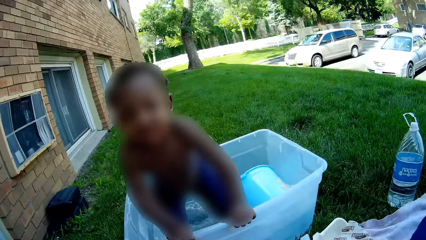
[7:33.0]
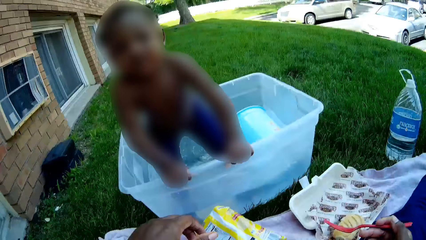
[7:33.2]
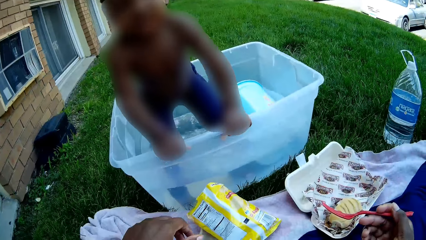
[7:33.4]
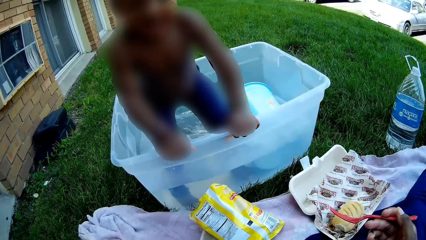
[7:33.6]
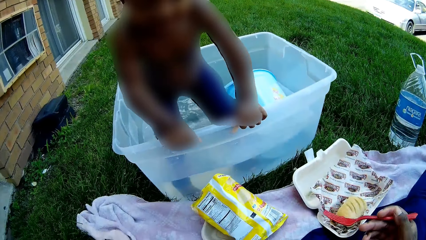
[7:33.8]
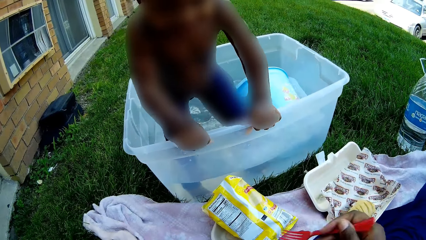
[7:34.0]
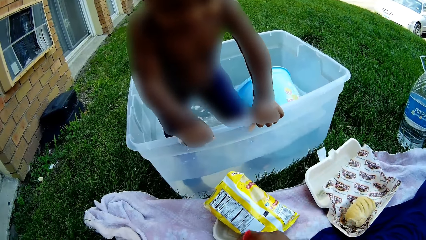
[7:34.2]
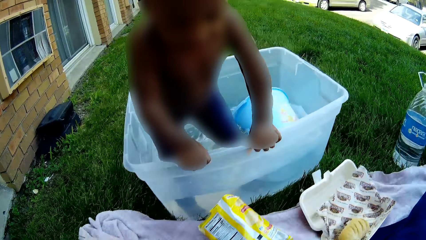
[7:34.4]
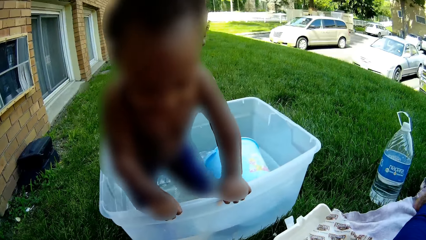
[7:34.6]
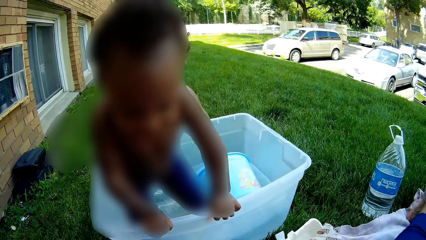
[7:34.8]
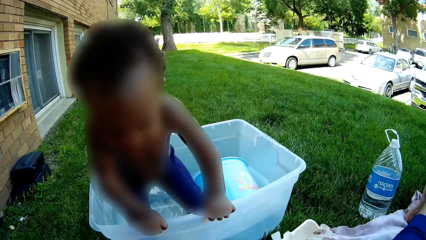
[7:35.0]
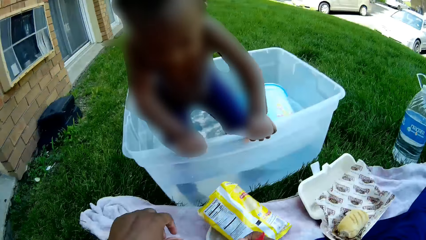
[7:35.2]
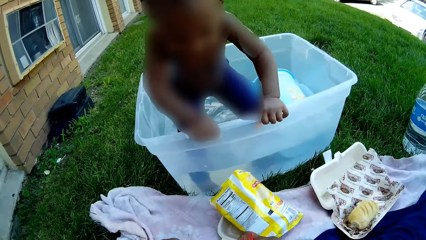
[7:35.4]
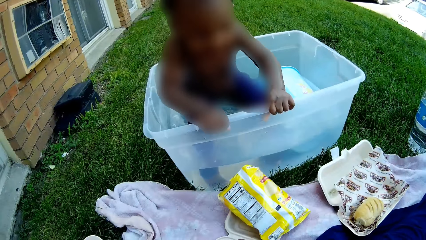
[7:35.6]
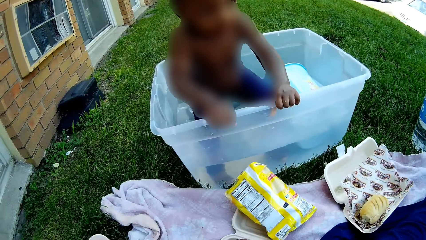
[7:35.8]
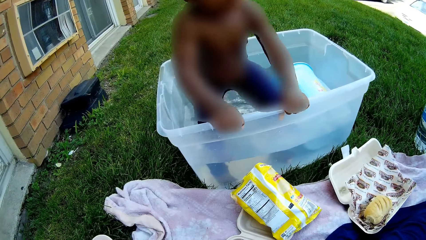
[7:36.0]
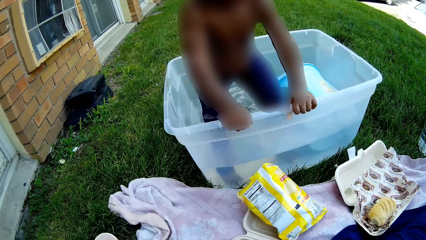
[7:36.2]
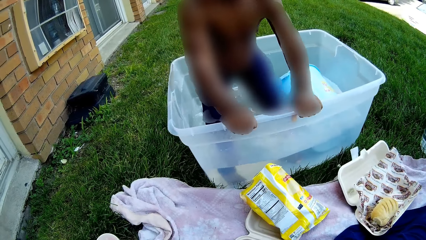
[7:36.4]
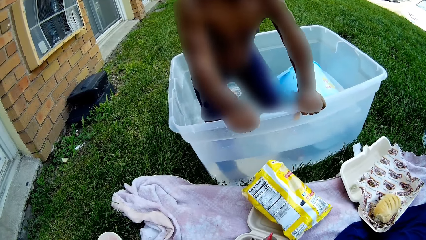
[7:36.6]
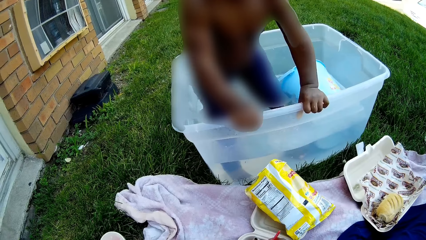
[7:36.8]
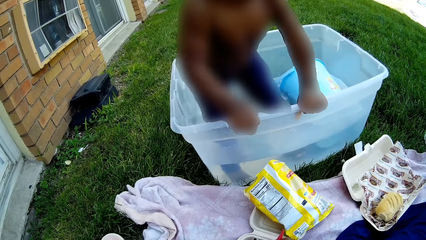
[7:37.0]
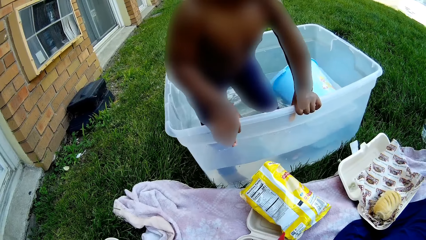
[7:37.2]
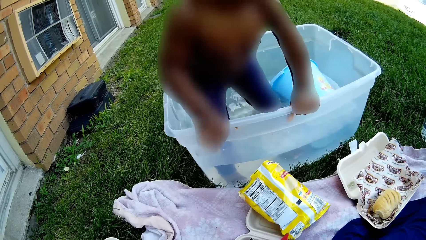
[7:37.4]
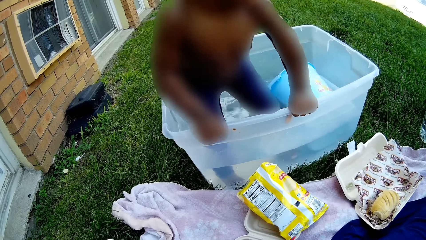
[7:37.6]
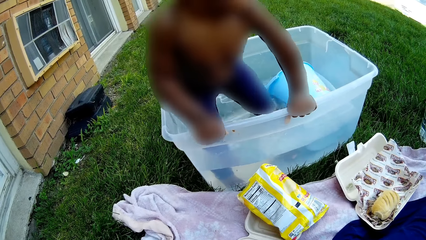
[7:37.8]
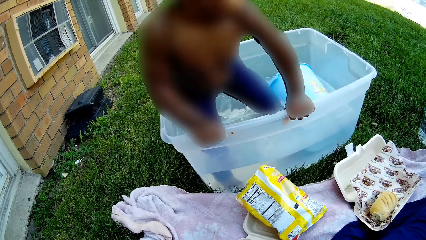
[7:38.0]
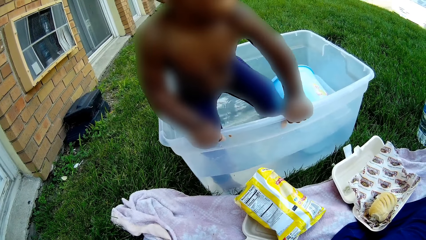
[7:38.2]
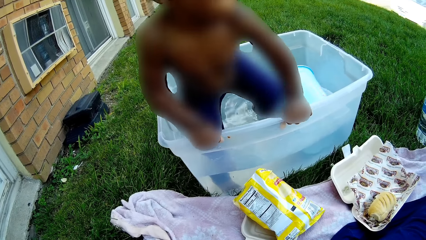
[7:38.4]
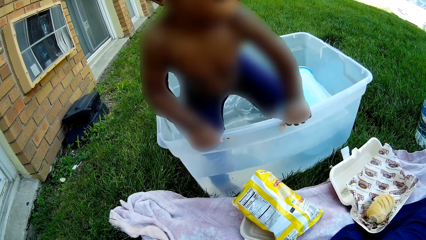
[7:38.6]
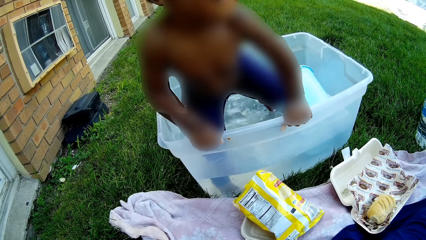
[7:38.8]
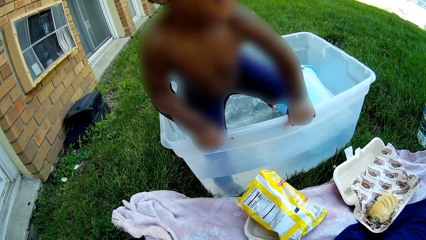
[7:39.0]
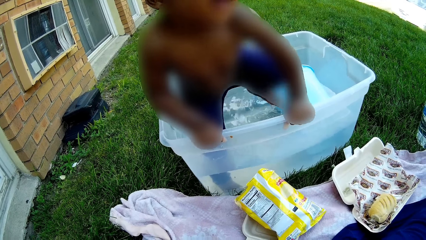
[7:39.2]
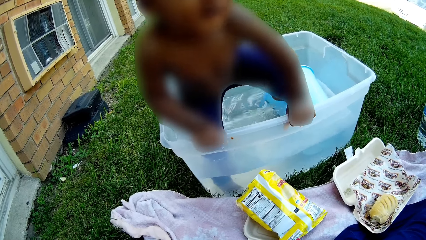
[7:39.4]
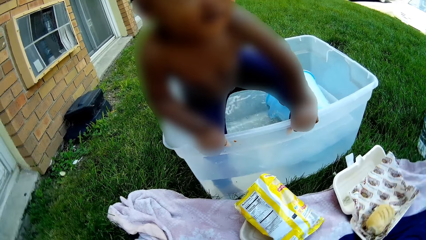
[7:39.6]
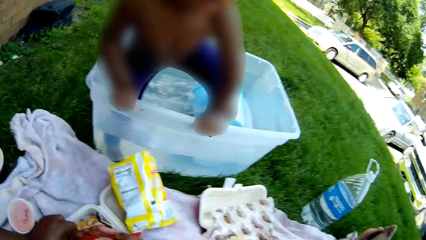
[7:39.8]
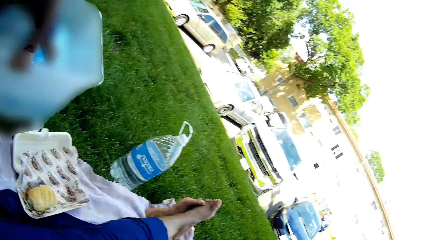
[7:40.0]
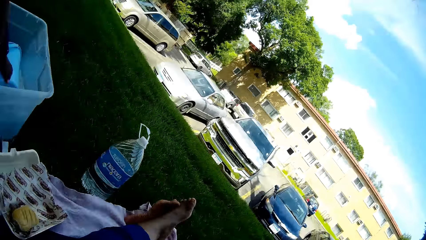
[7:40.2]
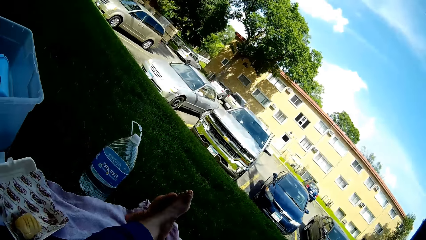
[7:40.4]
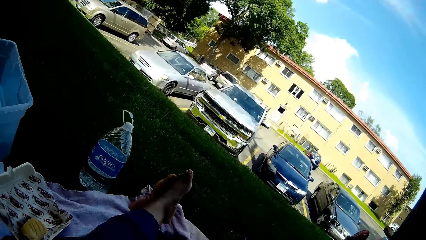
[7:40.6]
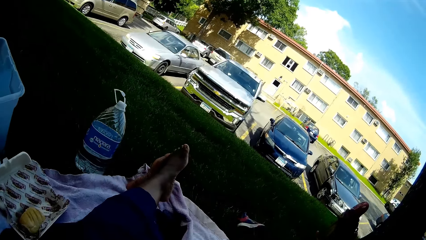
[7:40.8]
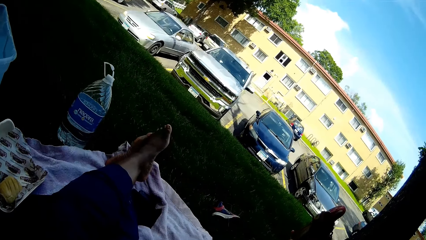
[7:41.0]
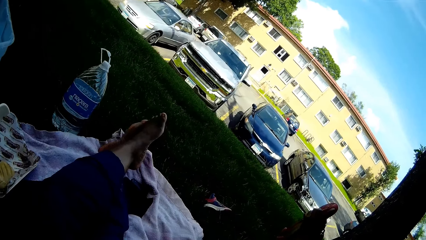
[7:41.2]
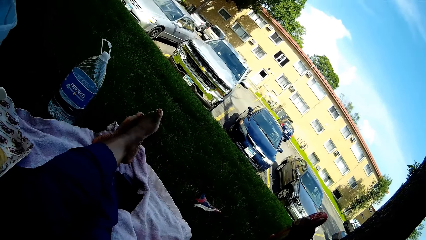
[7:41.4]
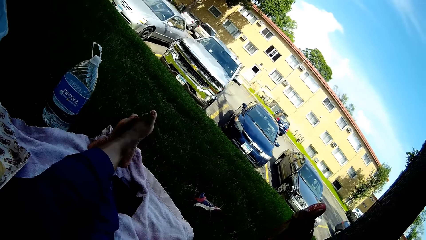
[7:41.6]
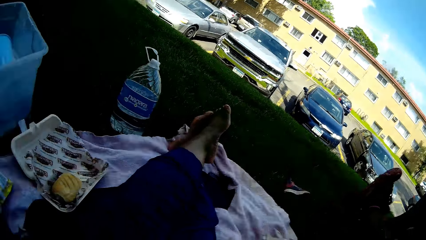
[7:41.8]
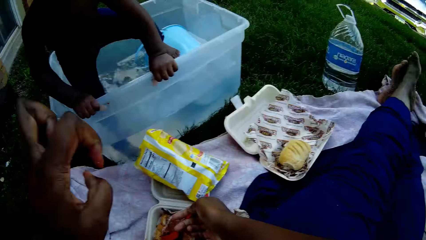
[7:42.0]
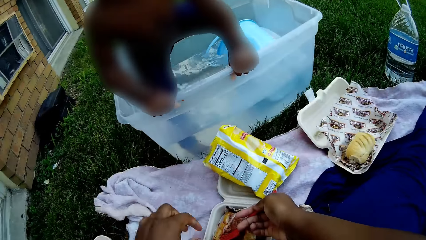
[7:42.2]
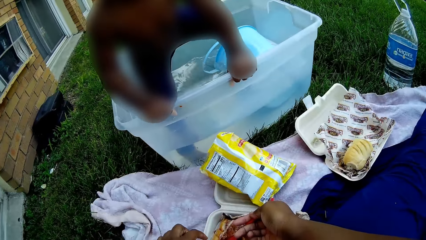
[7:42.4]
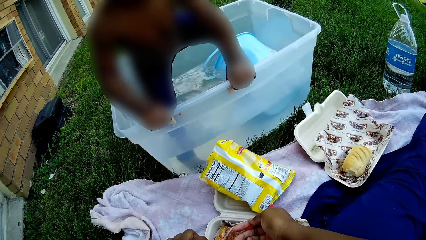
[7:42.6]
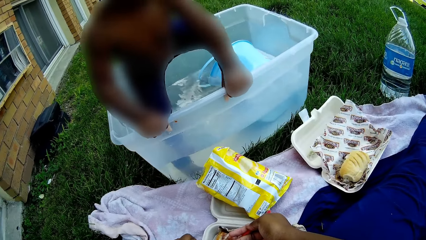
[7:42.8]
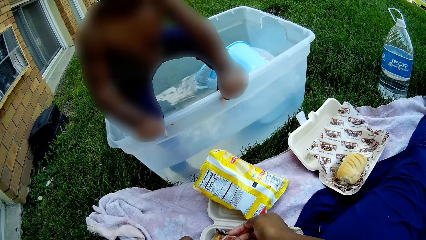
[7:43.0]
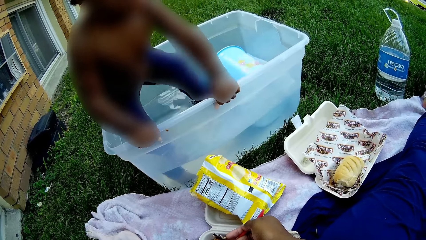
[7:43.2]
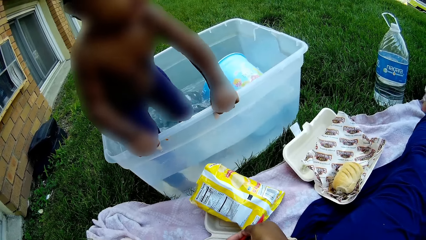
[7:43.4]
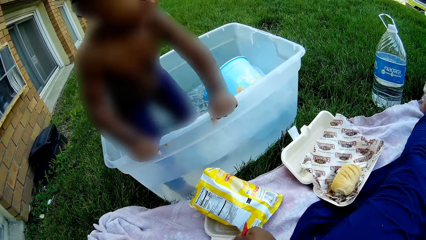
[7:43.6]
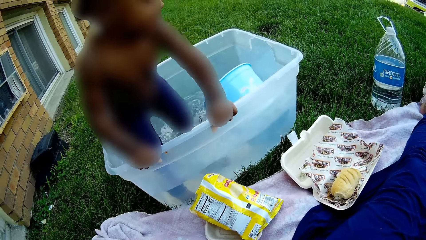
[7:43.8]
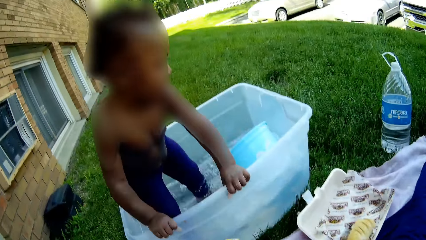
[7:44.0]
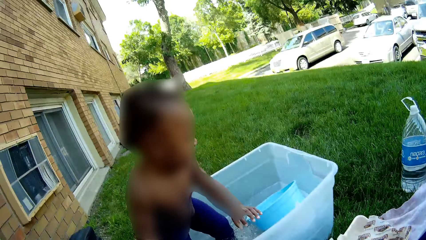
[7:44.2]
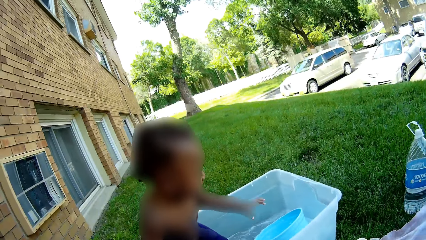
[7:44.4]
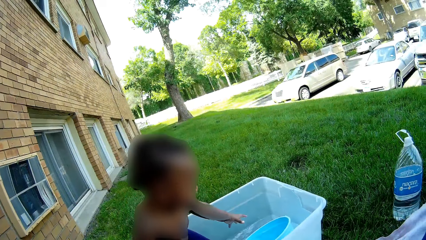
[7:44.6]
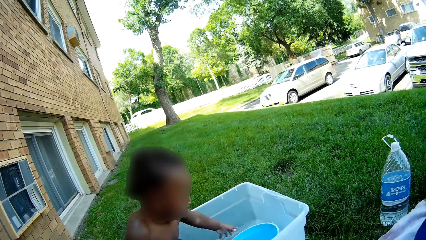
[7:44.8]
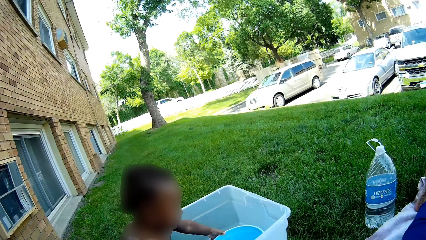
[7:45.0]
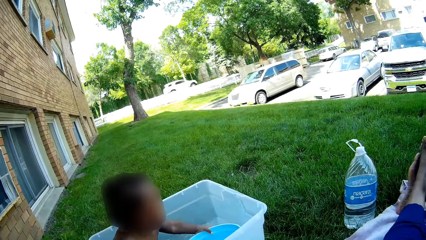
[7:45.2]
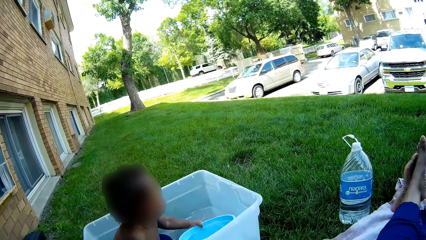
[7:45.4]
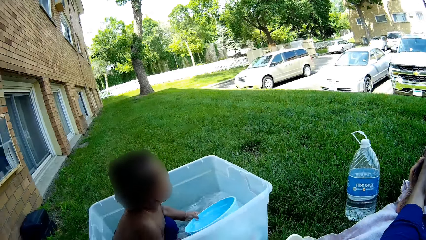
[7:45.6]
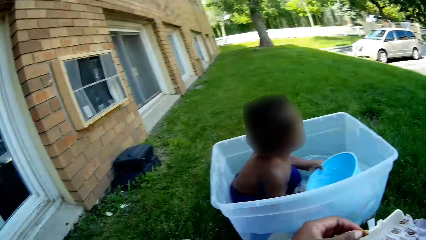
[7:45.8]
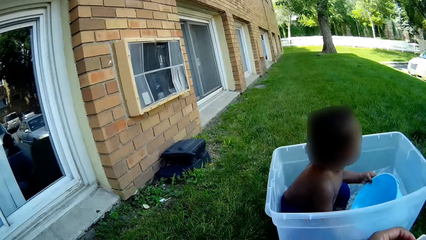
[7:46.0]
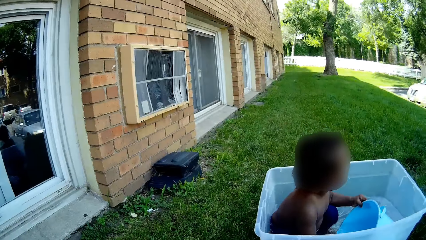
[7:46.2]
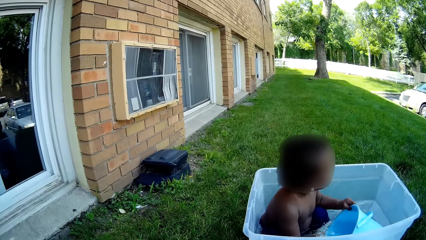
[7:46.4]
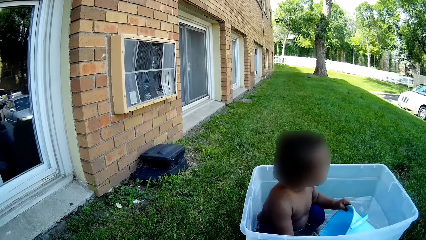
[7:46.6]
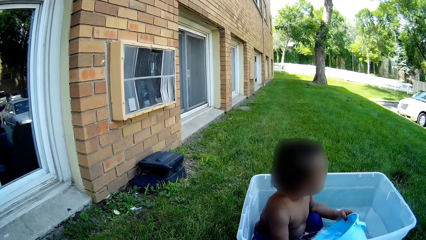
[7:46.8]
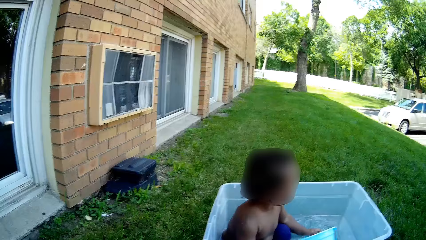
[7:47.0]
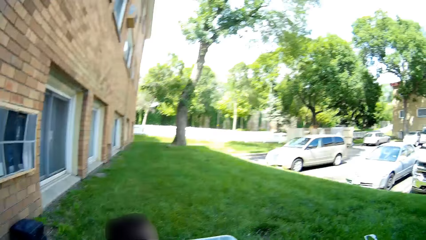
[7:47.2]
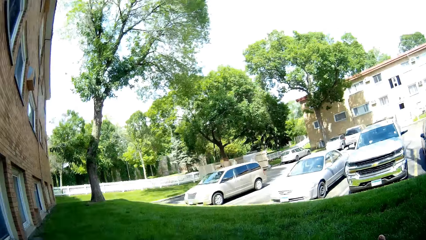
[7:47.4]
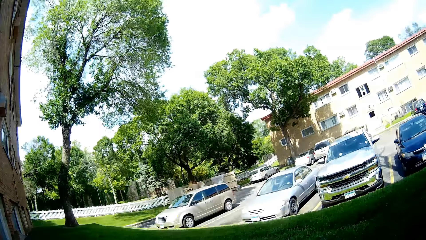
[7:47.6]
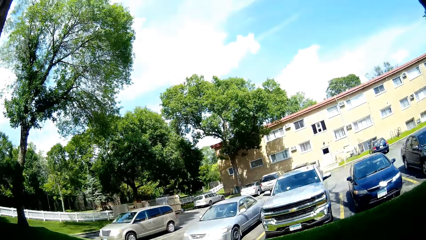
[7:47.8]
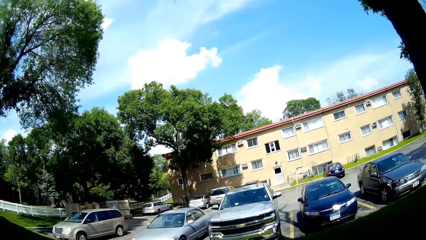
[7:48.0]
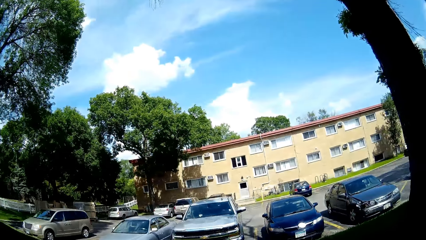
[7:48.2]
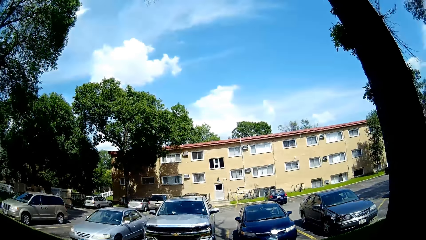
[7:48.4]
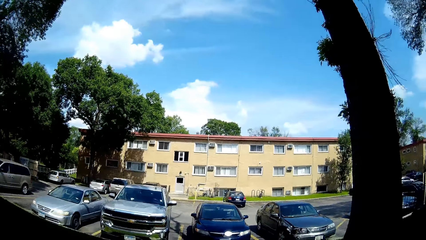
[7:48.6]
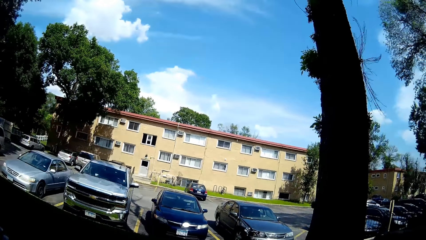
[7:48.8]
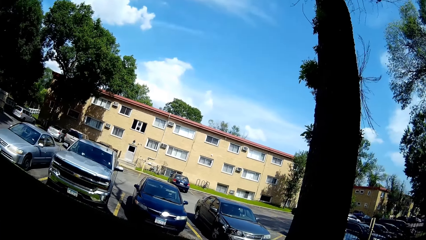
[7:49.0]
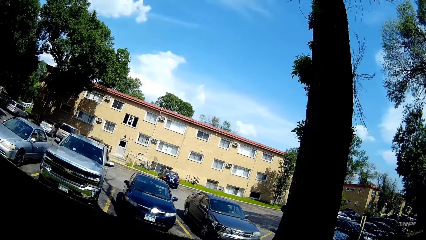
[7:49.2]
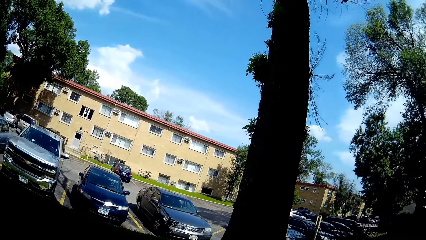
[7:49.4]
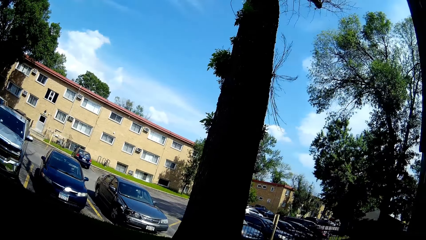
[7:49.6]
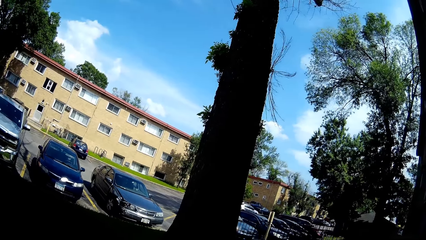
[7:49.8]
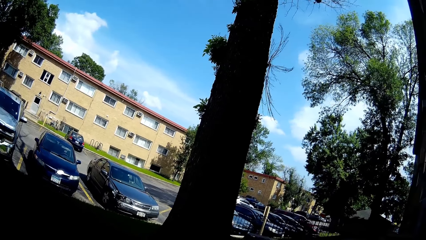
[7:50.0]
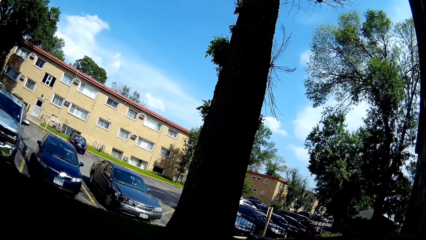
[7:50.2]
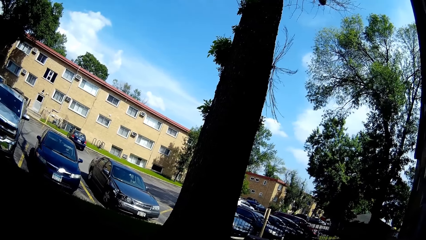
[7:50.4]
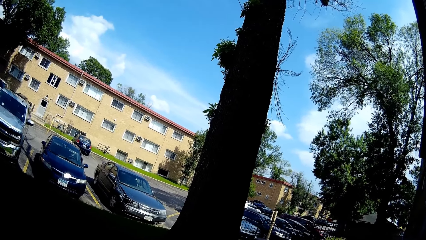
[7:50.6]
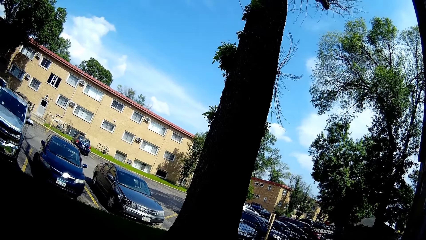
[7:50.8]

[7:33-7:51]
The camera wearer drops the fork in her right hand on the mat. She looks around.
